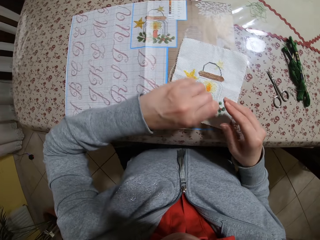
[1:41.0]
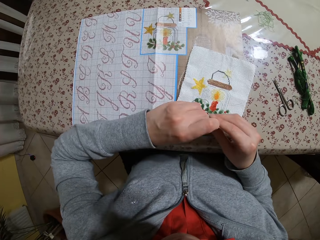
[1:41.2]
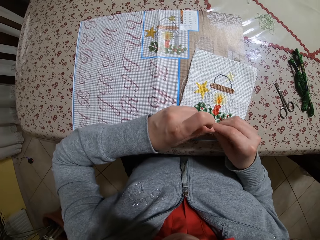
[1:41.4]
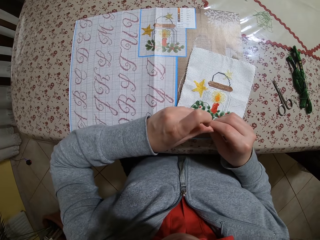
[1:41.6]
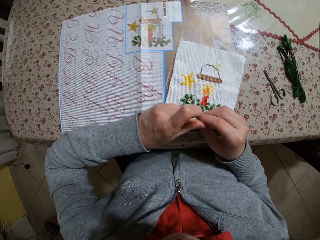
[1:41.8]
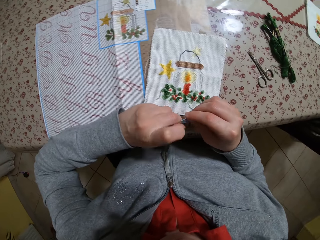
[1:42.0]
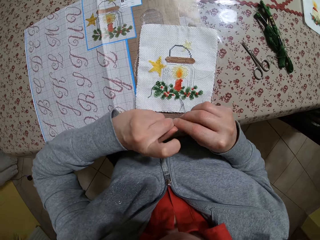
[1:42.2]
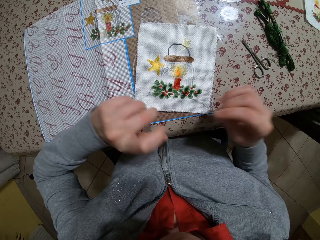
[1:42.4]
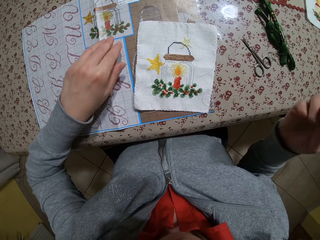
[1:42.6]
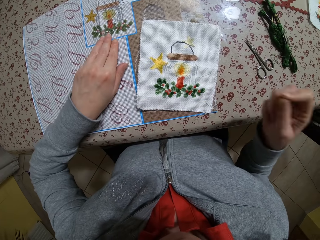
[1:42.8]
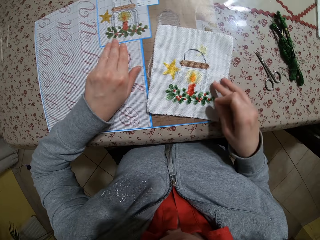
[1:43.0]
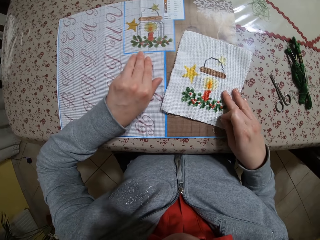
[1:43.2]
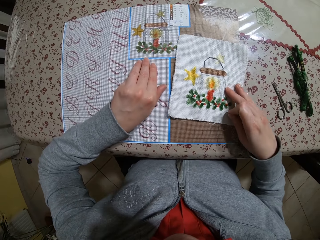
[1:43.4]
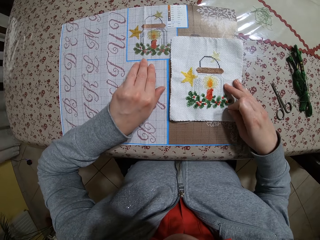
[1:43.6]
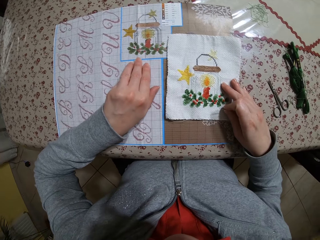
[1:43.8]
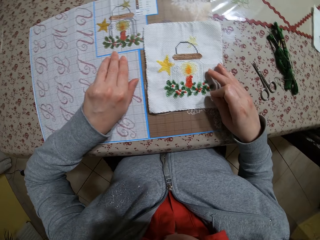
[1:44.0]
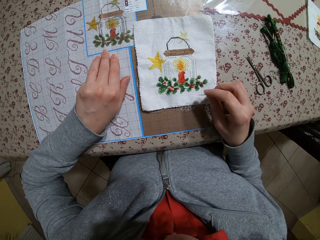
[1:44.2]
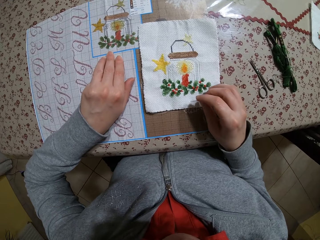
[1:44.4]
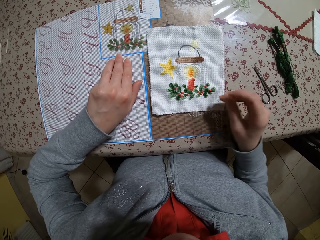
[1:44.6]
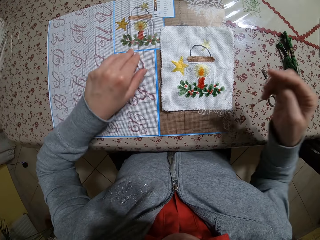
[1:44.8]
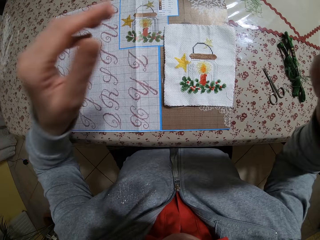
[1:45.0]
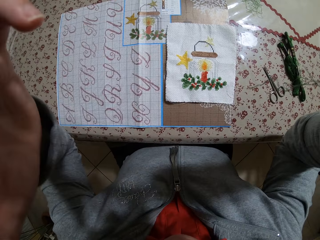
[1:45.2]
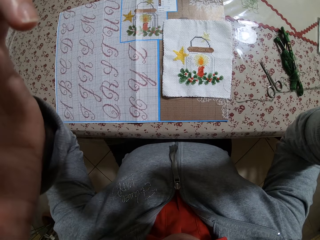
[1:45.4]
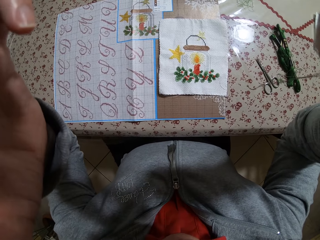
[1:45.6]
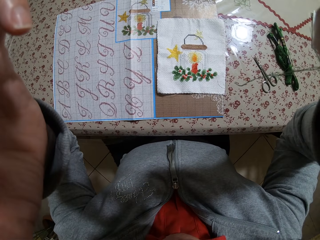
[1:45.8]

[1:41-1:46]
The camera wearer holds the needle with both hands. She places the left hand on the mat. She adjusts the piece of cloth on the table with her right hand. She adjusts the camera.
